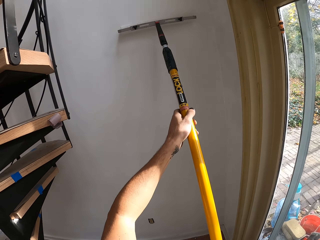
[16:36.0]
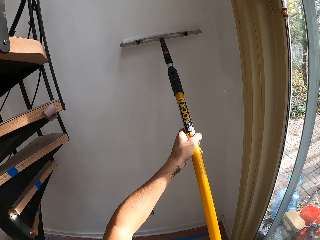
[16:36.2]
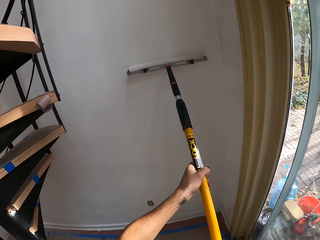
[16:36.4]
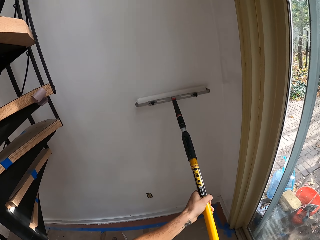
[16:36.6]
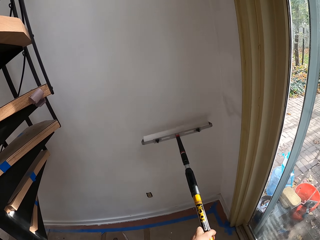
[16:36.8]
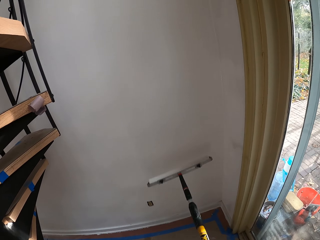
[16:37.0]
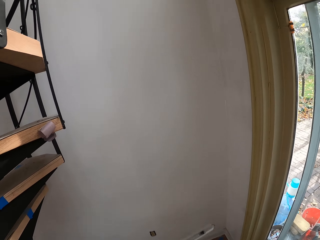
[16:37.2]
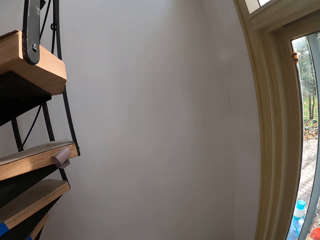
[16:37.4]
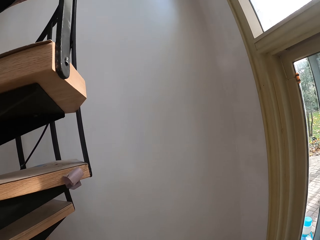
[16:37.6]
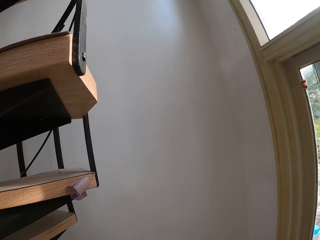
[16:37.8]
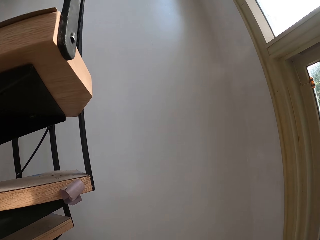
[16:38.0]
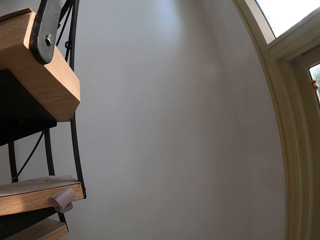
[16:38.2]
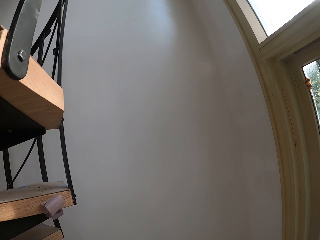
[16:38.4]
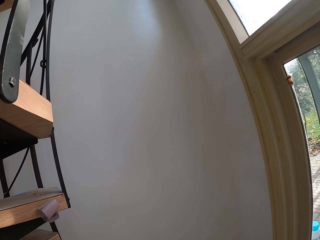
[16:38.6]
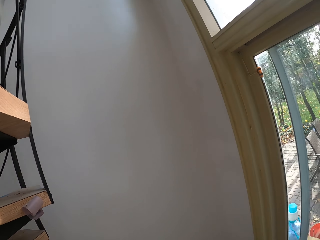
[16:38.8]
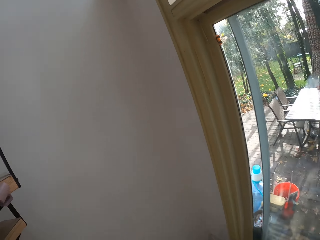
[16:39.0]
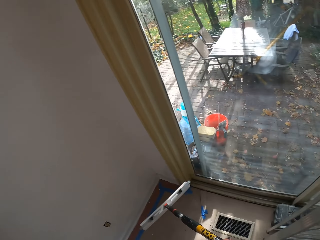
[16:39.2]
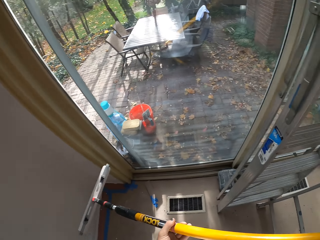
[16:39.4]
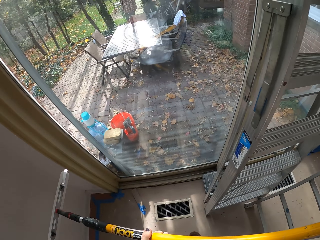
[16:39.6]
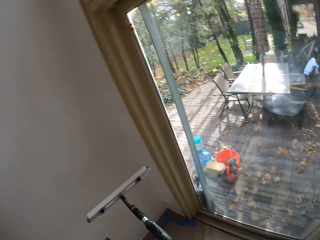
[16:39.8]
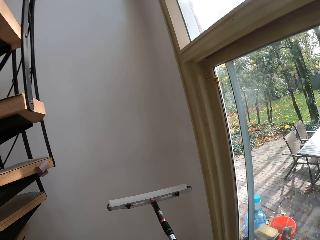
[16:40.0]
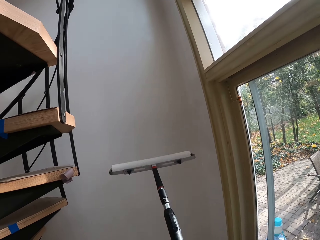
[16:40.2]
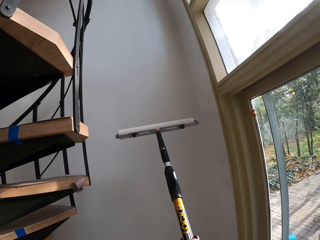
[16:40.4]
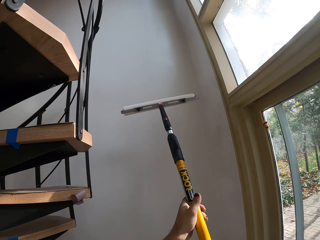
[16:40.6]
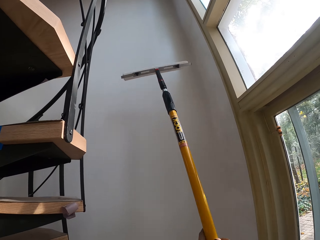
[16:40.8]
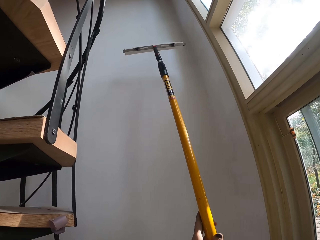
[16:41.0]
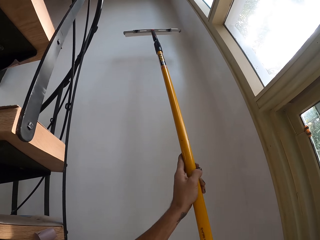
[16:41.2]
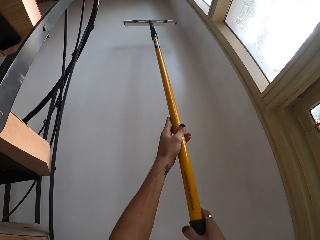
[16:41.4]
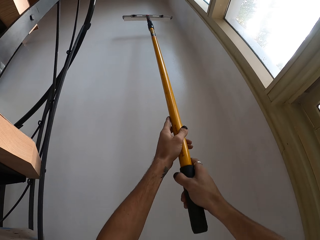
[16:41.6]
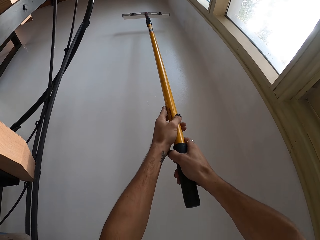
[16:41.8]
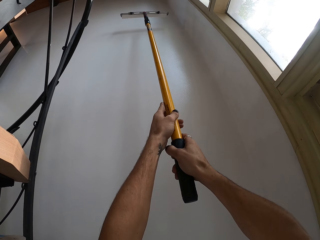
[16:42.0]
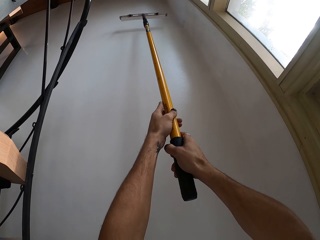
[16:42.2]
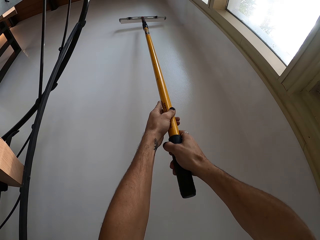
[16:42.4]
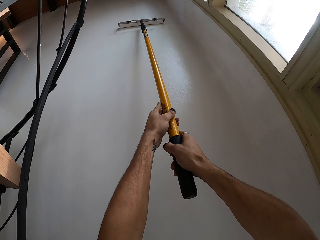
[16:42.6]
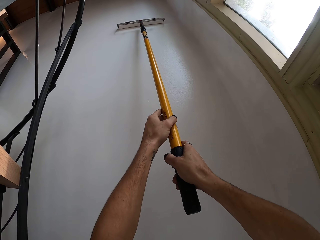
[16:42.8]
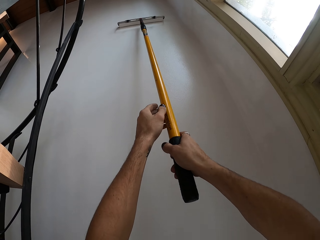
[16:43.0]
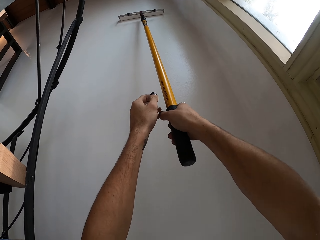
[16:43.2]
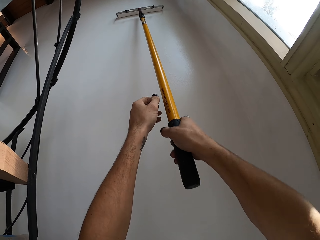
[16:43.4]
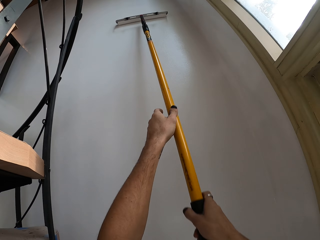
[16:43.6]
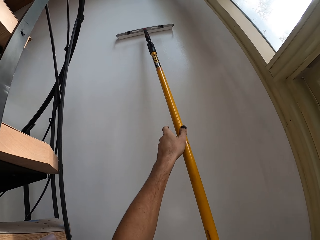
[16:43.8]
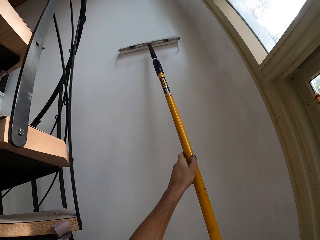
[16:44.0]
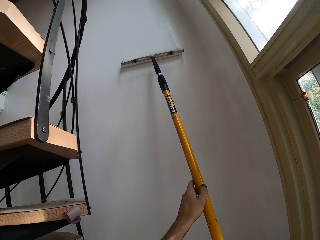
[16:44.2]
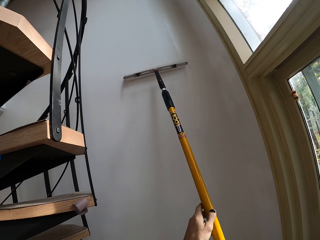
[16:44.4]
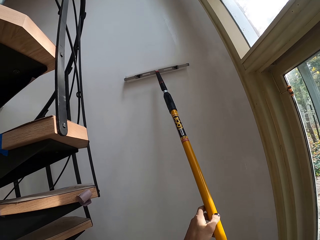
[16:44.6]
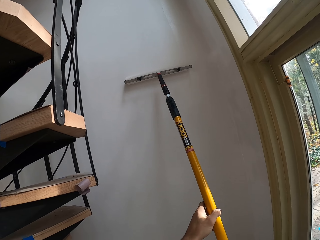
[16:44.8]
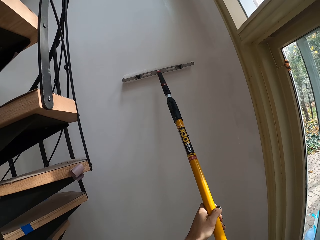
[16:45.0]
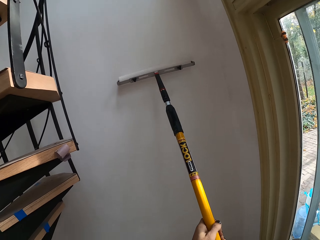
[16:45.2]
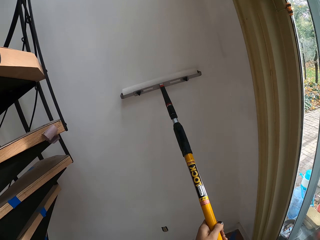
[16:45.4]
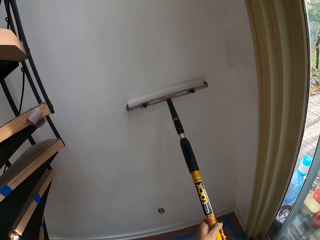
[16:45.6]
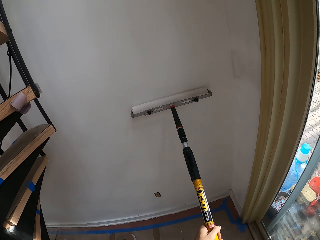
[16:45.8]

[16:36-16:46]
The camera wearer stares at the wall. They stare through the glass door. They lift the roller. They paint the wall.

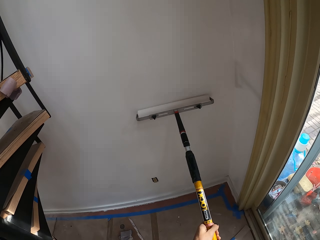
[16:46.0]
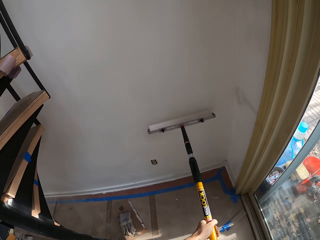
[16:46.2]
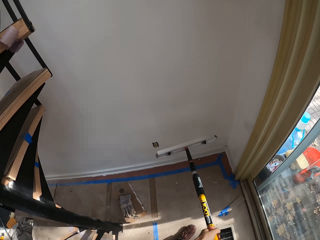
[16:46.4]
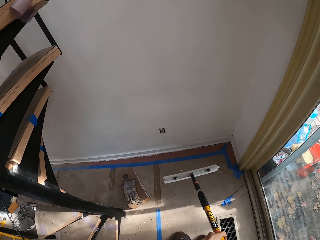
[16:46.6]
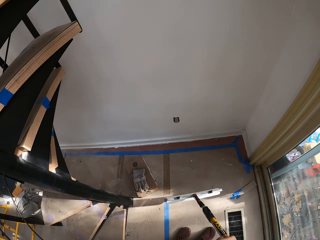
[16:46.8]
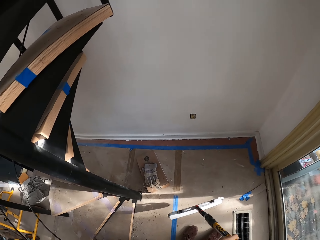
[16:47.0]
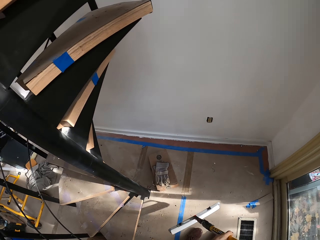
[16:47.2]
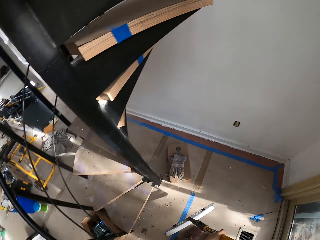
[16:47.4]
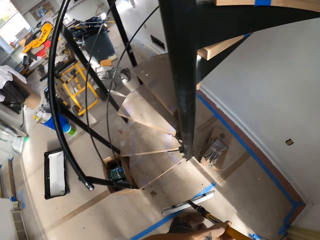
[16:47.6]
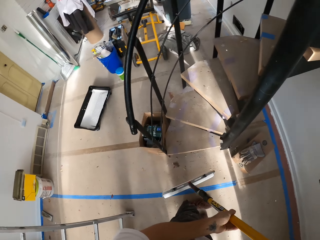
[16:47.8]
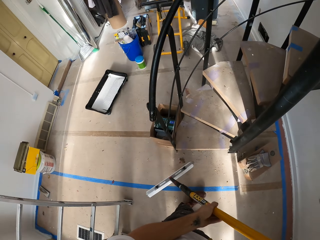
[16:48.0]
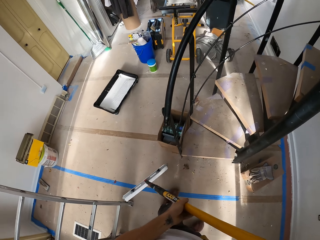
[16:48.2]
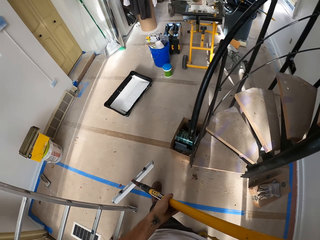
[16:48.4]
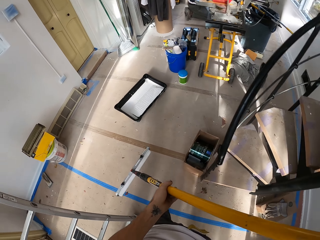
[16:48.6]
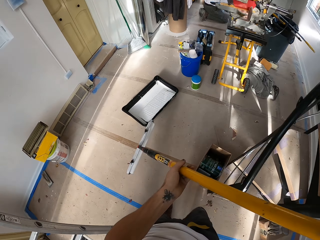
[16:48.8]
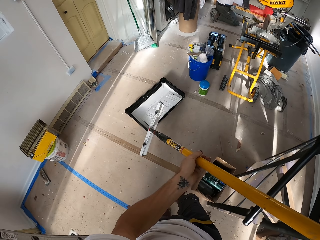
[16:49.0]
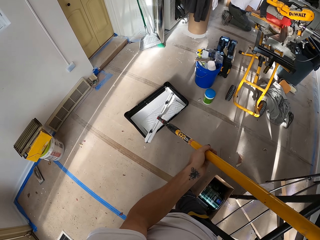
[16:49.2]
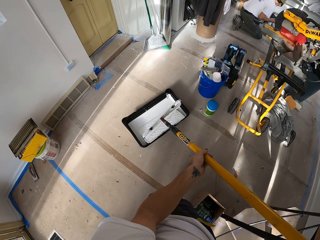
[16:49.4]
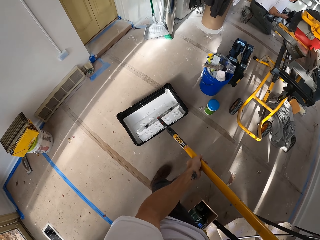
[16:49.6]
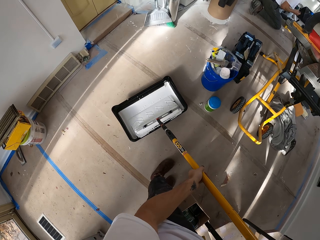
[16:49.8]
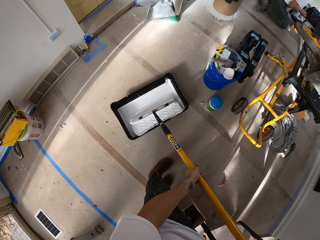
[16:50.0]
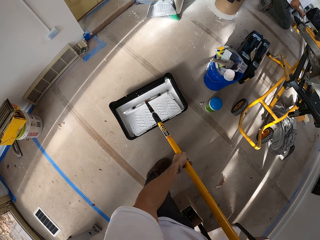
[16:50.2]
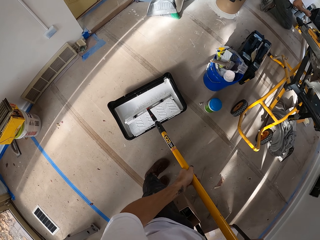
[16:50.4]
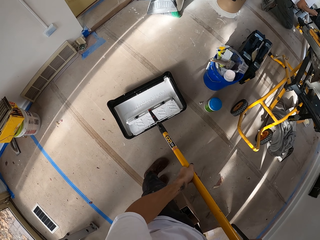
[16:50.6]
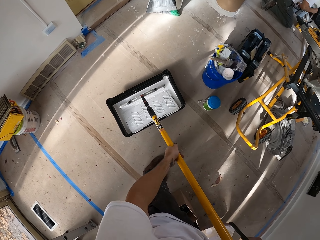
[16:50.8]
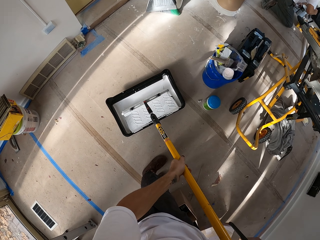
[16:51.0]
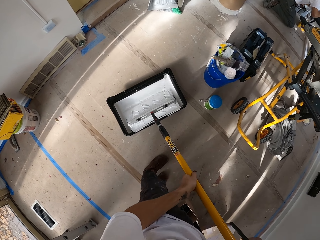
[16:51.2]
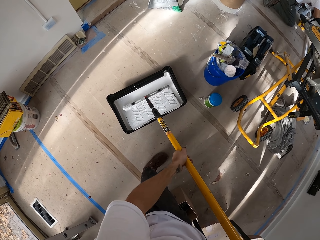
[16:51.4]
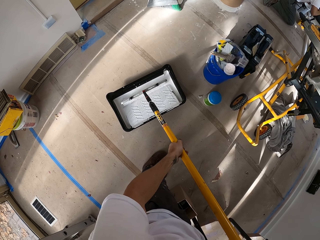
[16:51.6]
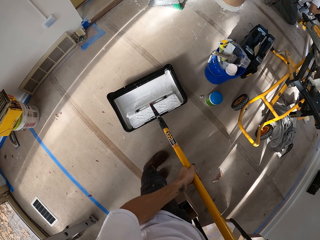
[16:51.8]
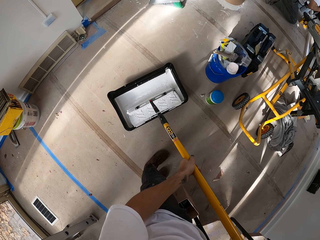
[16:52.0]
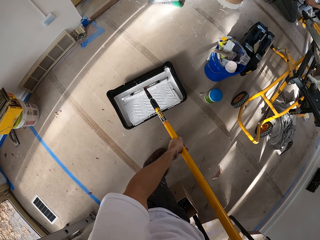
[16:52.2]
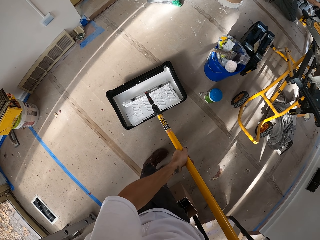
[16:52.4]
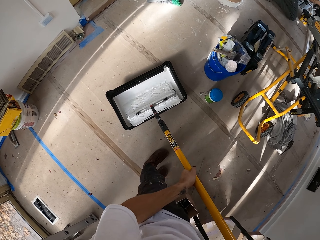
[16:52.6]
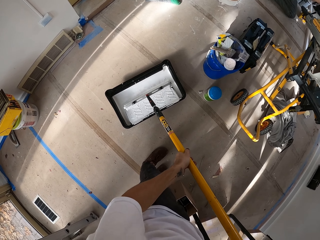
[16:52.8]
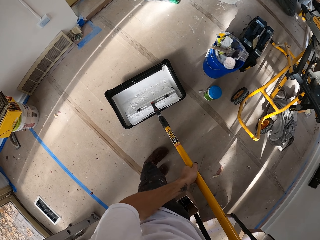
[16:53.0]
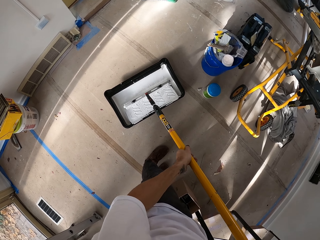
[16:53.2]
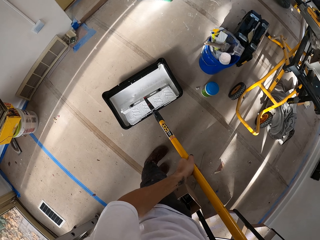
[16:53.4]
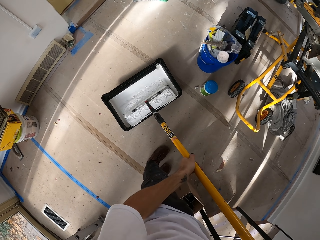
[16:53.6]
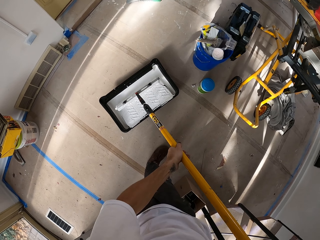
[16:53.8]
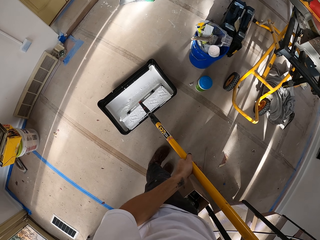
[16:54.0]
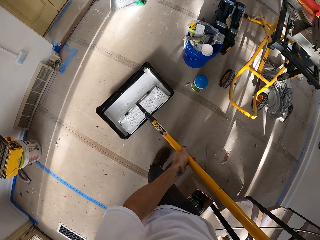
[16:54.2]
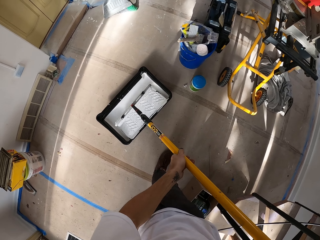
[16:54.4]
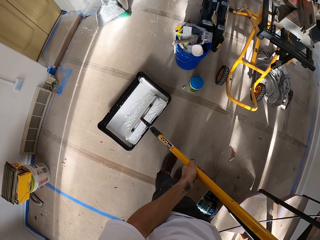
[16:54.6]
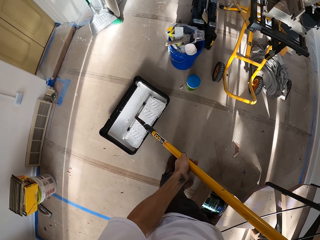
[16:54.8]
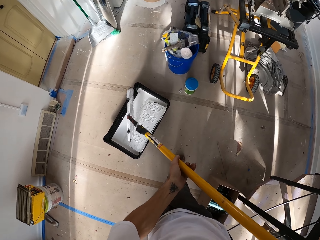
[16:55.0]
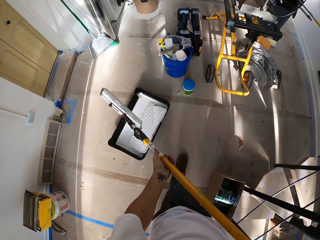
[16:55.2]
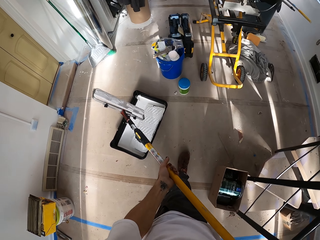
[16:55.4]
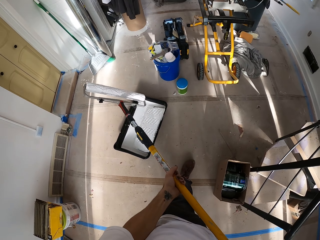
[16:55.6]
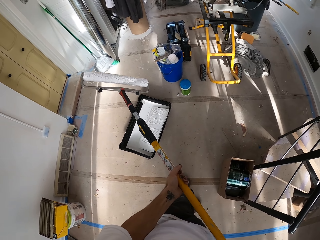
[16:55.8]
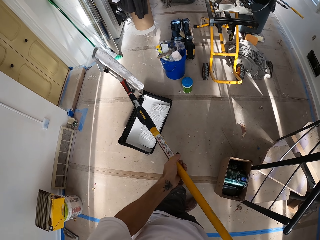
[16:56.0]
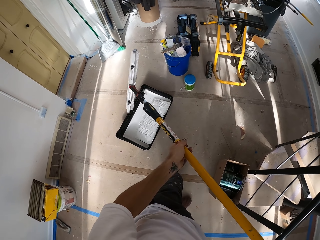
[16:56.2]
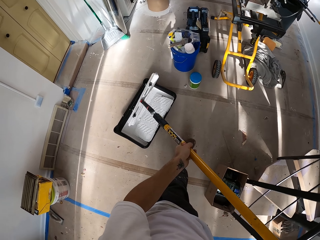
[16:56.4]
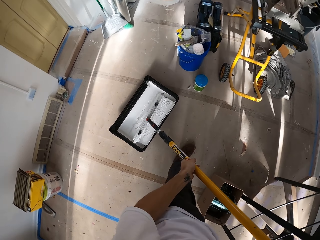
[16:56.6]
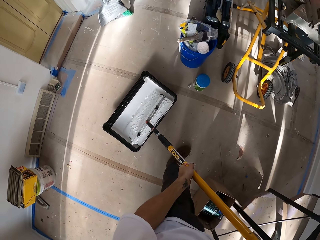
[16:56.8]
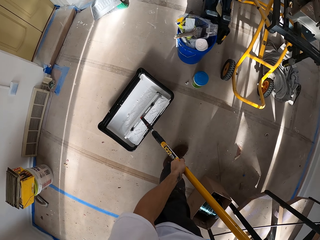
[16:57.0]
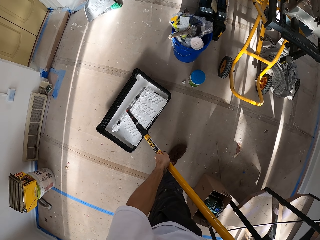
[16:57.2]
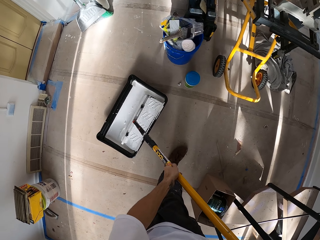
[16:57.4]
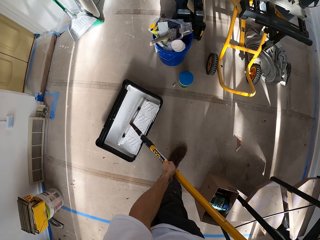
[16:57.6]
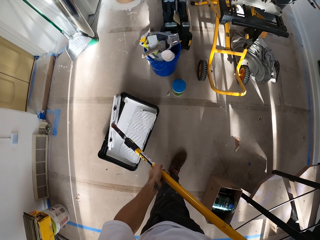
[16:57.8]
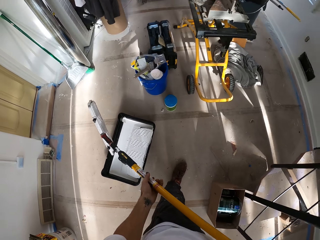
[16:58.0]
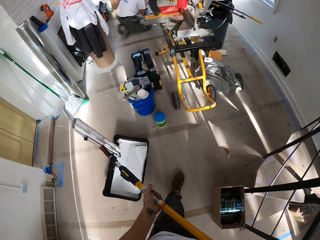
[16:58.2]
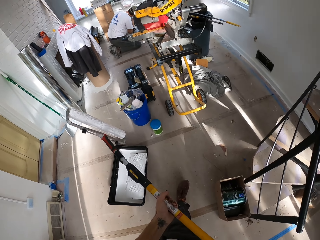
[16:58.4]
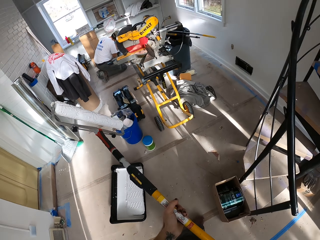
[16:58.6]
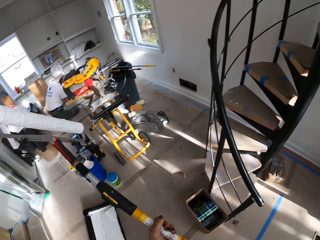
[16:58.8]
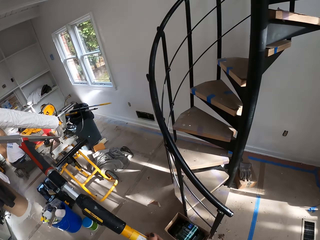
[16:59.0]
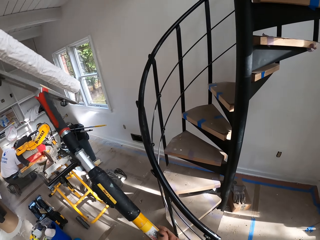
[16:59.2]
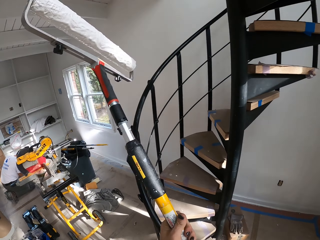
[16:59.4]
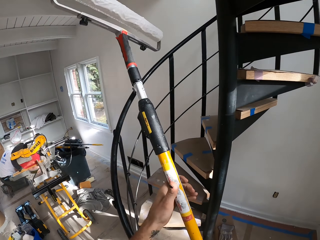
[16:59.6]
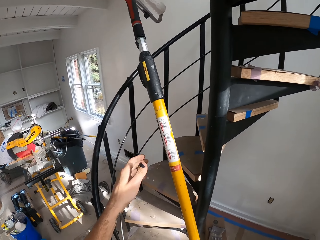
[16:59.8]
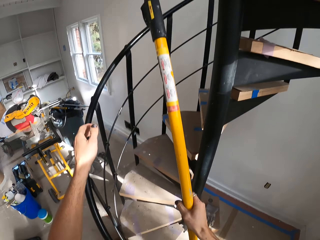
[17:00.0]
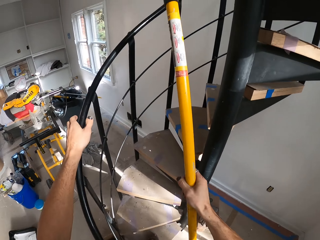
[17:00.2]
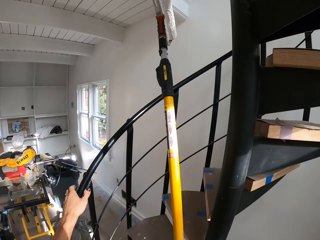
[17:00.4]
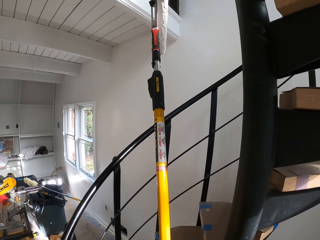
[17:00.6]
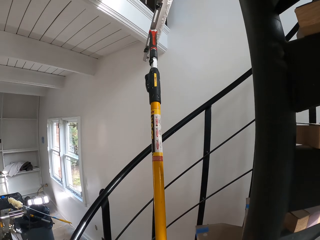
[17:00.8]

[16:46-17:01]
The camera wearer stares at the wall. They walk towards the paint tray. They roll the roller in the paint tray. They dip the paint roller brush in the paint. They turn the roller. They roll the roller in the paint tray. They lift the roller. They turn around. They climb the stairs.
